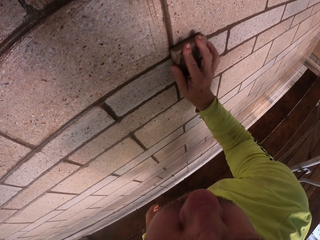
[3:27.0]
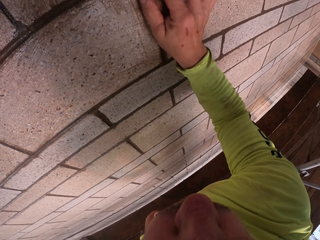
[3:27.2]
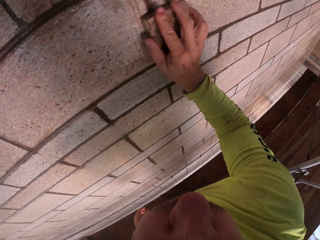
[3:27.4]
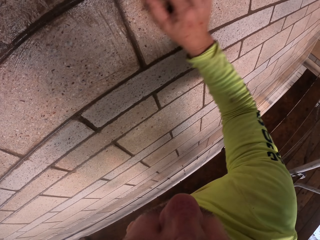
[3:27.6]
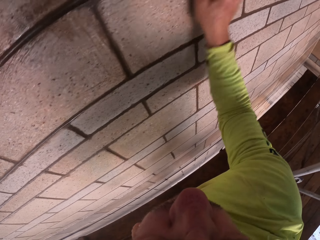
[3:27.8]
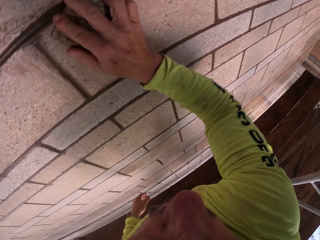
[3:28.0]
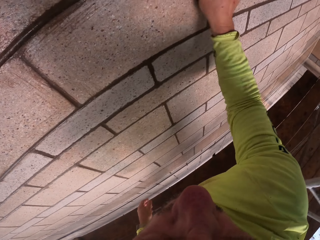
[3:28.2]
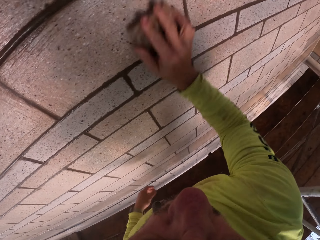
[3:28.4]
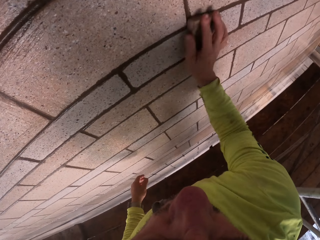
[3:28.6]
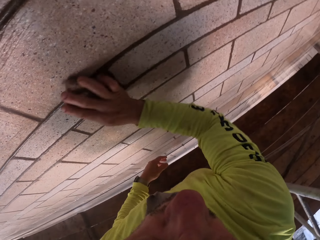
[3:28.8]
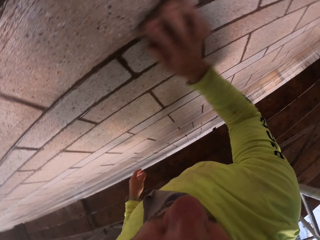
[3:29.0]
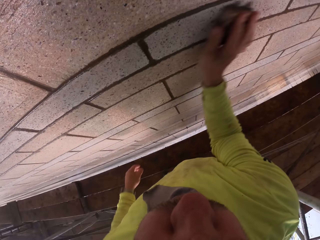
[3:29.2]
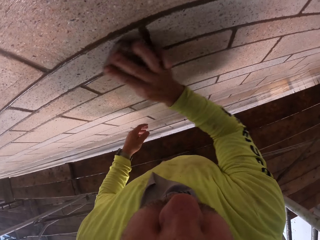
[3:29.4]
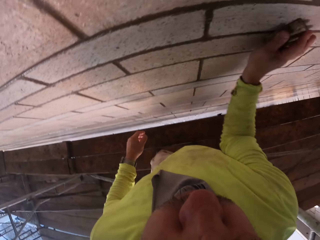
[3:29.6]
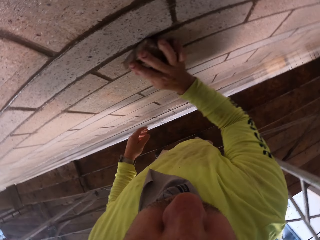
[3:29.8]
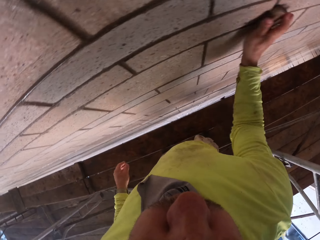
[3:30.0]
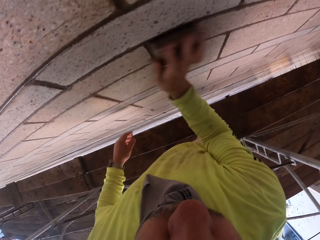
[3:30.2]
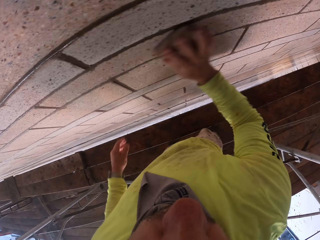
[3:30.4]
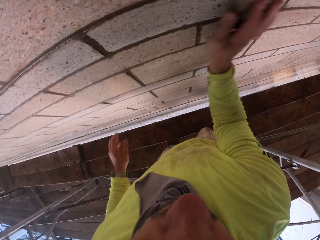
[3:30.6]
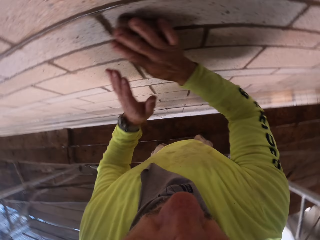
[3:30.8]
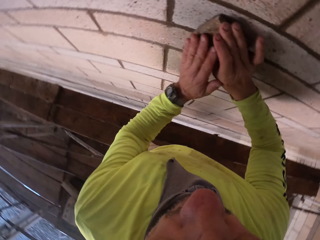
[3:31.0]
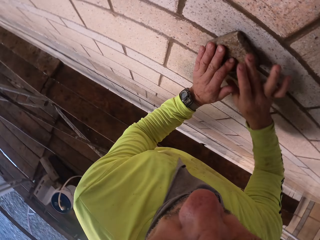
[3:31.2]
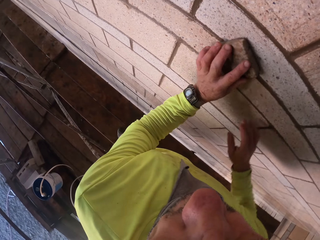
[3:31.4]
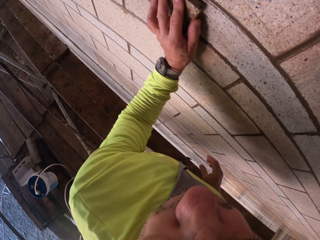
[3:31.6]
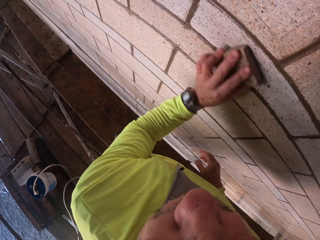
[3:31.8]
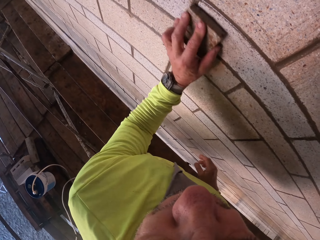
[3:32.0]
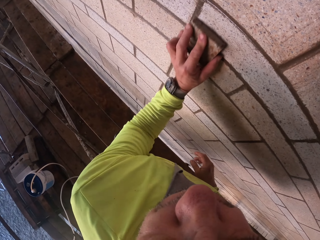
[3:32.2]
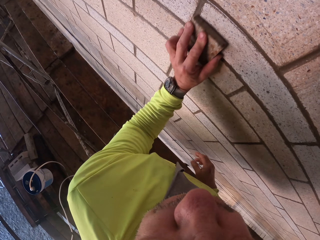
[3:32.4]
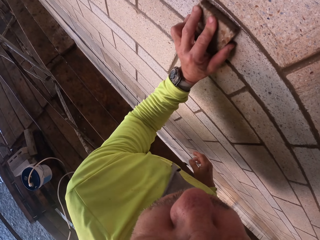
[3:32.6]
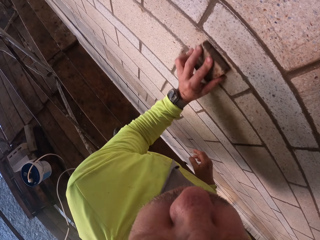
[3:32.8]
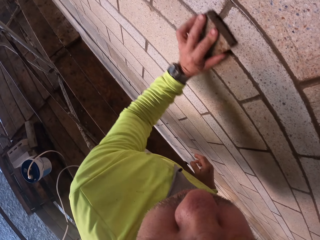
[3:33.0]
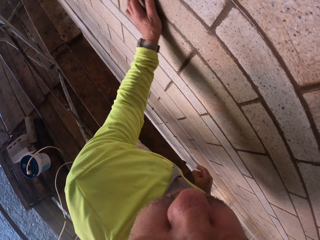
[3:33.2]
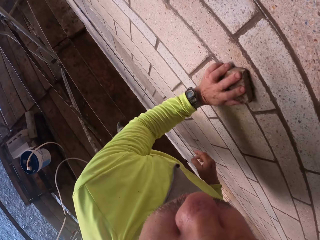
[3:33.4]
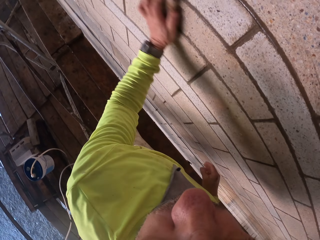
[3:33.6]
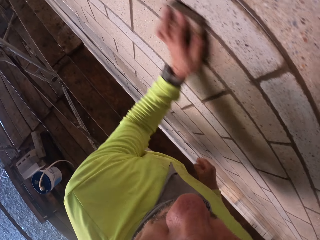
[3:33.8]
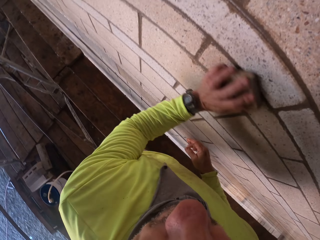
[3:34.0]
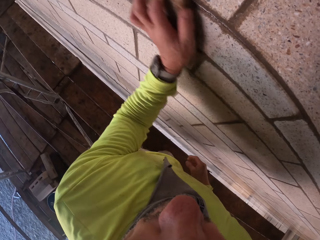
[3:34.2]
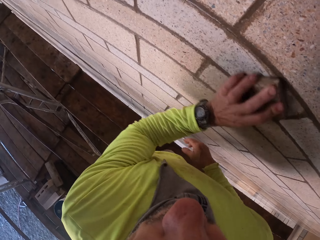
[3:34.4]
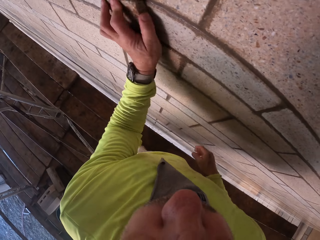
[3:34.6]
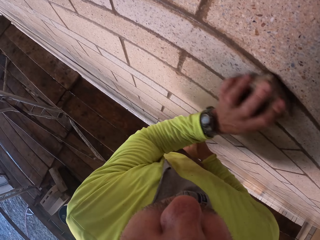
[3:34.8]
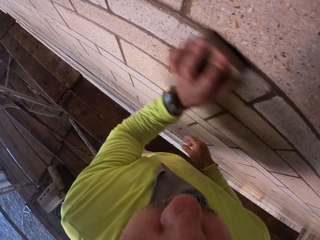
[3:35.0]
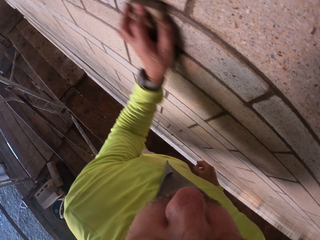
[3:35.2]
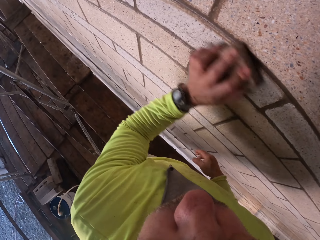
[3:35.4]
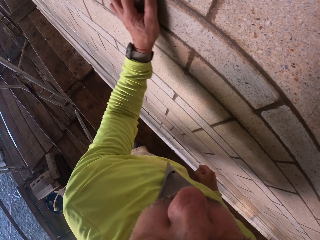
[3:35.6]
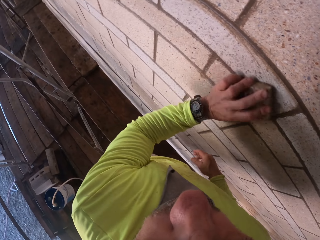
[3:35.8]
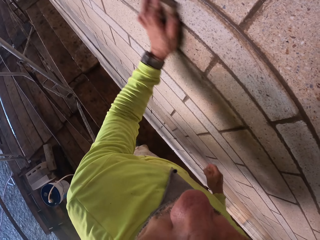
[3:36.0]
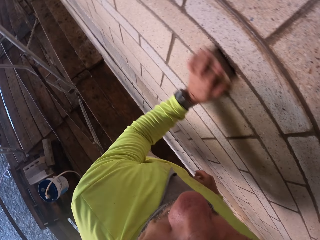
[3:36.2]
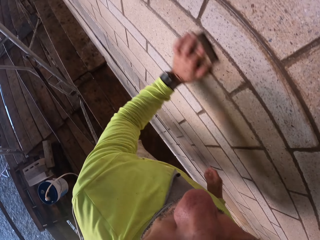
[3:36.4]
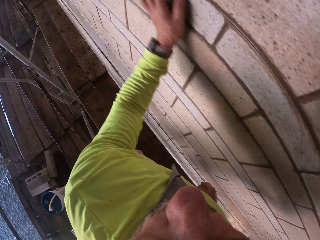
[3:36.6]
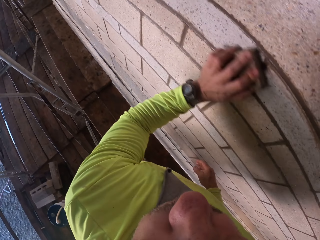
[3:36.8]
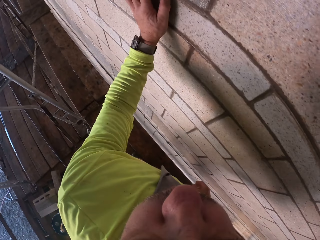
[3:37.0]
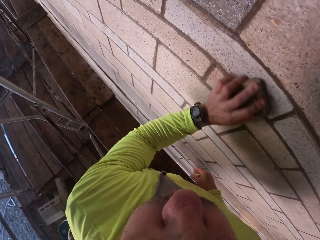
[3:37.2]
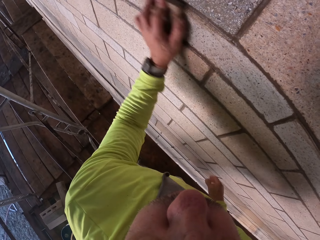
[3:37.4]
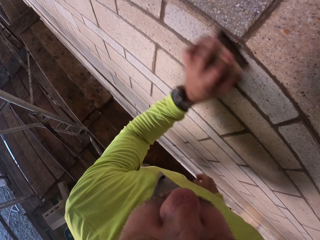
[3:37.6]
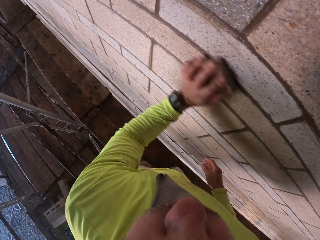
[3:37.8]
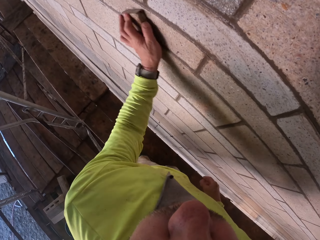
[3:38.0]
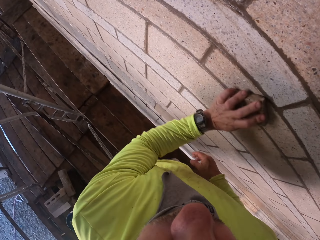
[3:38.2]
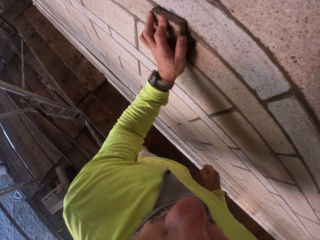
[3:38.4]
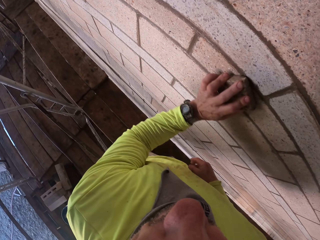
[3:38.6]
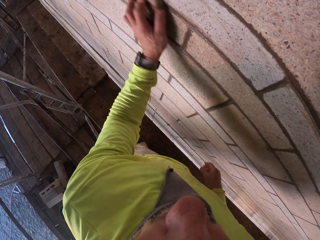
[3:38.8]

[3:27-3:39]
The camera wearer transfers the wall scrubber to the left hand. They scrub the wall with the wall scrubber.

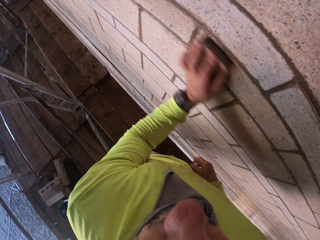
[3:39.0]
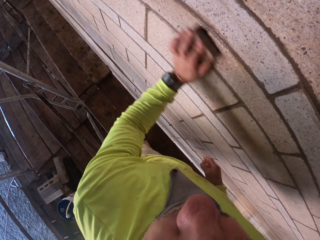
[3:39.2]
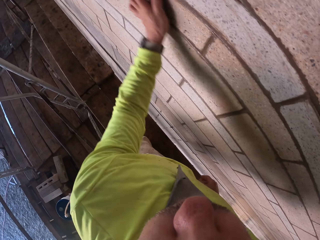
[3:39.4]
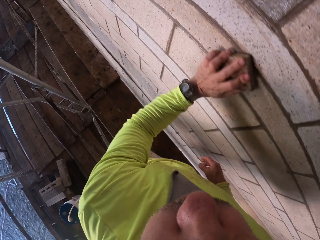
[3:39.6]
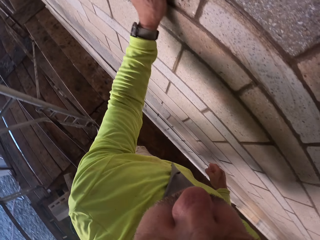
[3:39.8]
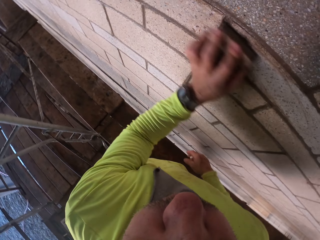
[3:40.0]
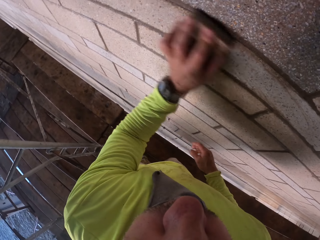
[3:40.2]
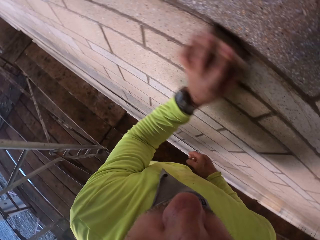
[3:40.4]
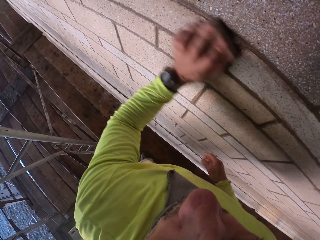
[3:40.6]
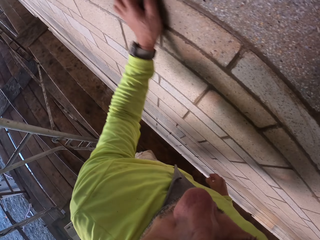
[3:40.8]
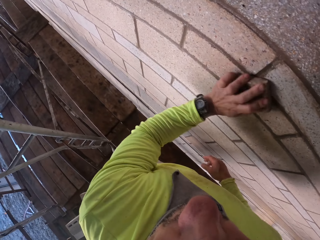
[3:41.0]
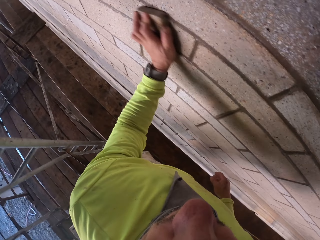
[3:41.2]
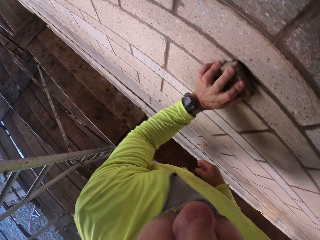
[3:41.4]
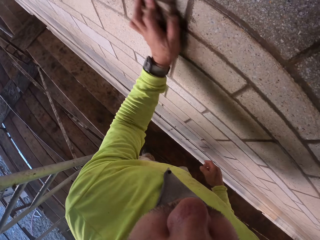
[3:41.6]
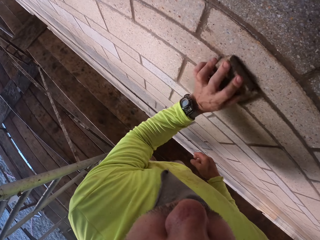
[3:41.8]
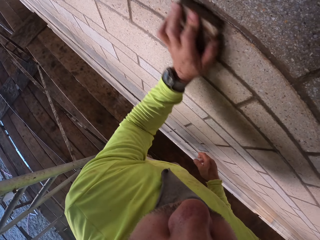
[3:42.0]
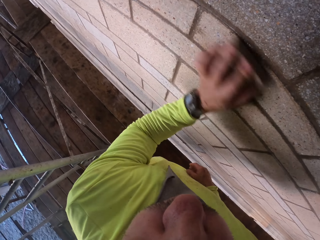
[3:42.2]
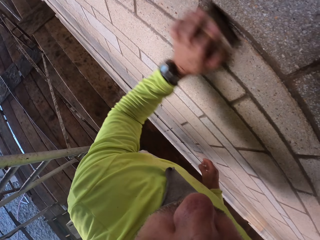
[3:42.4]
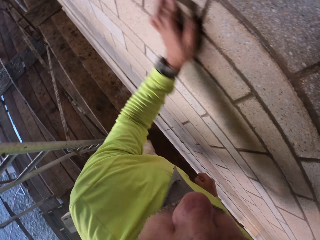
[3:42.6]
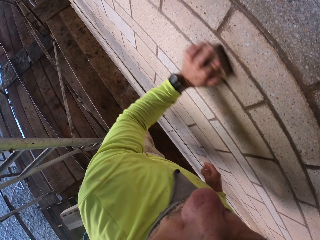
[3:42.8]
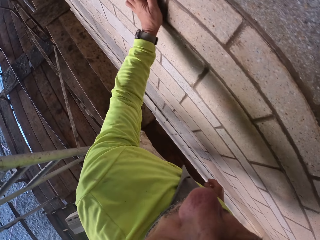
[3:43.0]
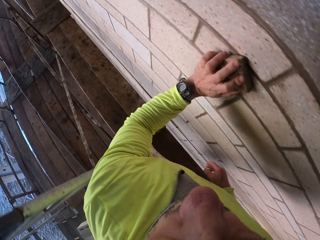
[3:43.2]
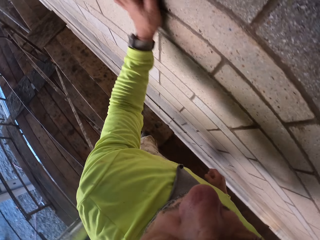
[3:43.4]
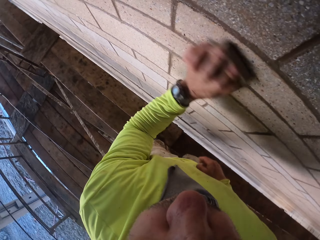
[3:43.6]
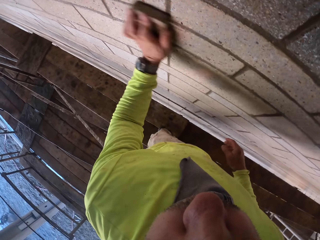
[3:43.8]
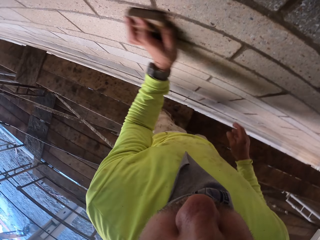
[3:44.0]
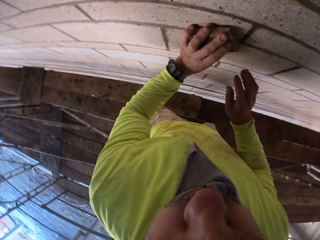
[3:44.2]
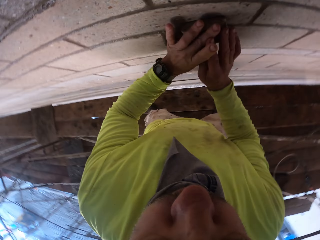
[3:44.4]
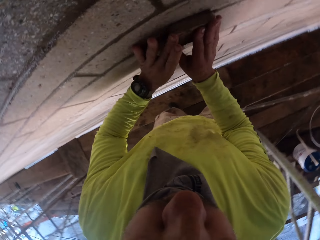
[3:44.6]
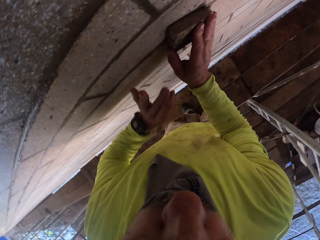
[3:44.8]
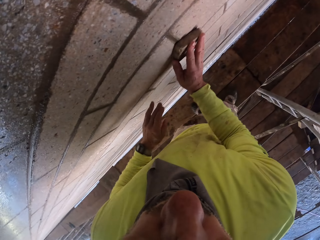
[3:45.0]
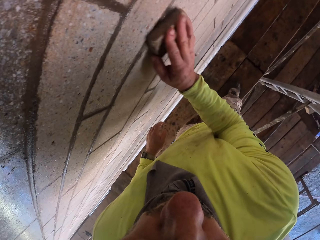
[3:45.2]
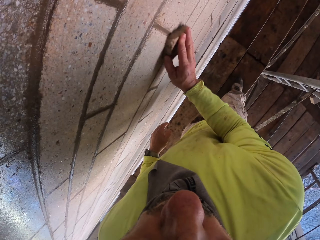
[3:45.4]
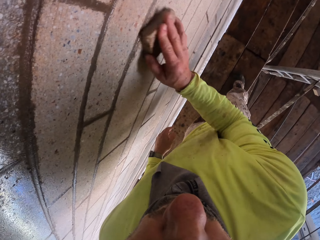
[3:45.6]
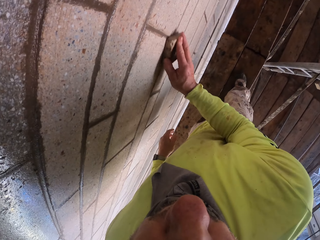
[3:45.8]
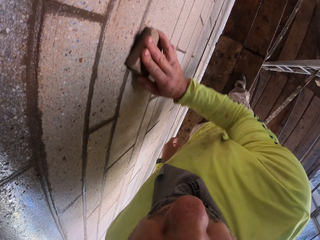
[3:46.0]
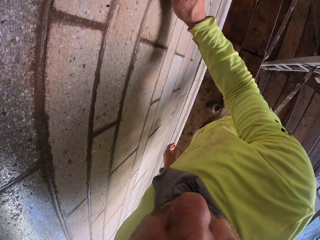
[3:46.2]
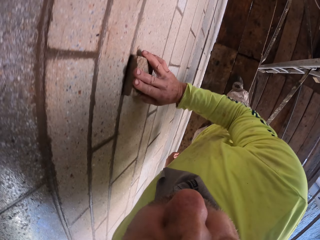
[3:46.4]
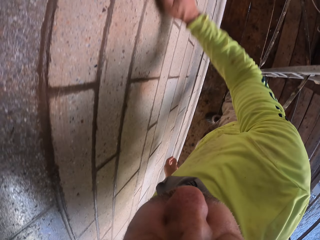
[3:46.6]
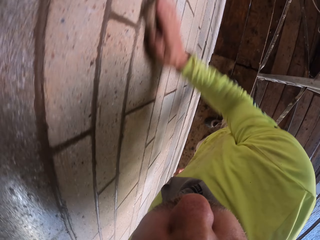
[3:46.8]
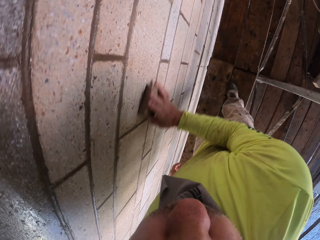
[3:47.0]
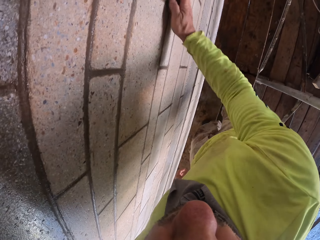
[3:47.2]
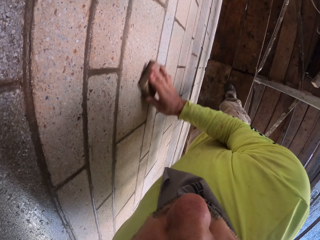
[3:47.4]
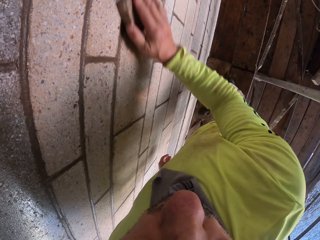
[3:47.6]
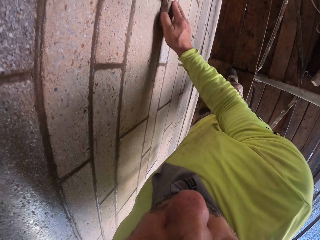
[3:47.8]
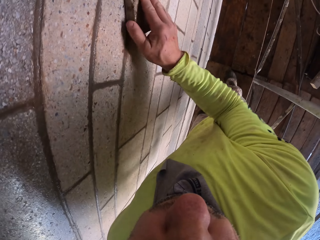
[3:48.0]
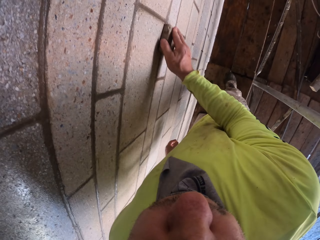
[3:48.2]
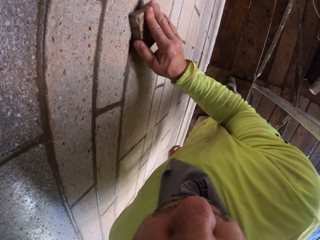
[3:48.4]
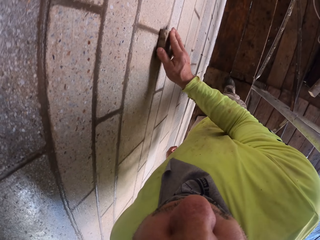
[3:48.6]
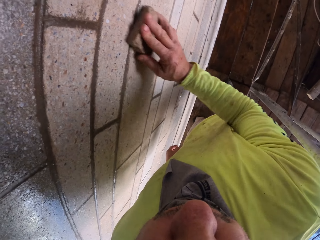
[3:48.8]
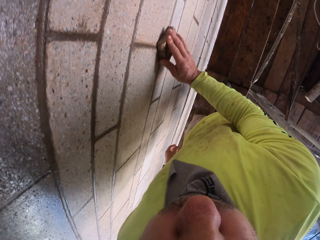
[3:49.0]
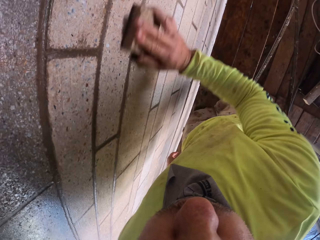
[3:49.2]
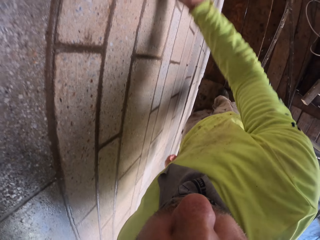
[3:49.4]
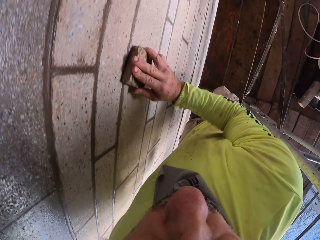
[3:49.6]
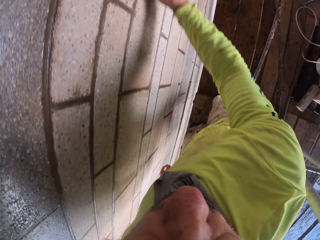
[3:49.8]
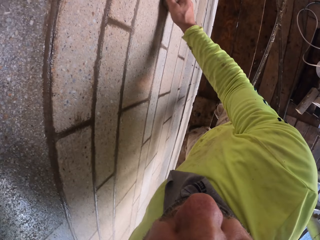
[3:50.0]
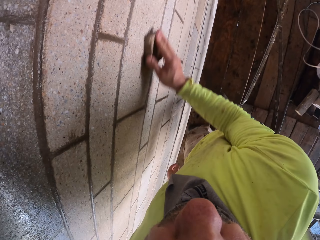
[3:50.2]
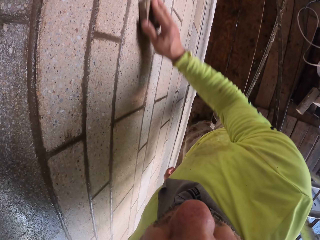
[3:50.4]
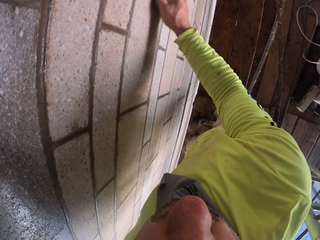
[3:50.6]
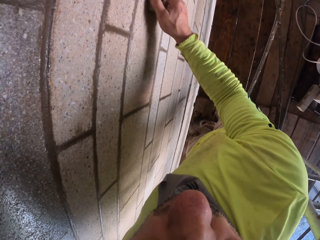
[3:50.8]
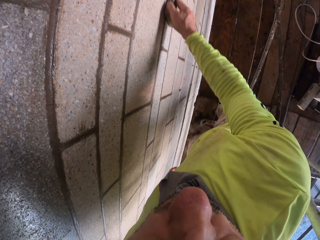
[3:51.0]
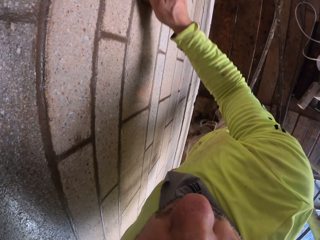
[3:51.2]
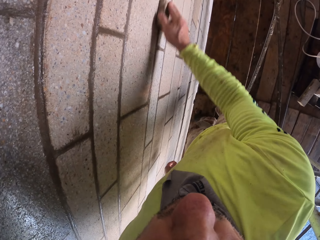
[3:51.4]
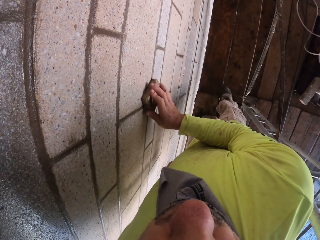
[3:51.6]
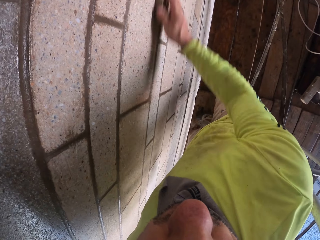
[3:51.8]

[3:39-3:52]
The camera wearer transfers the wall scrubber to the right hand. They scrub the wall with the wall scrubber.
